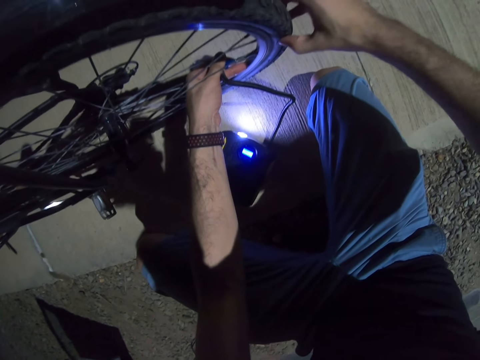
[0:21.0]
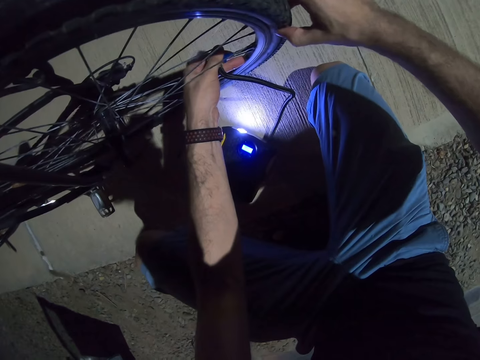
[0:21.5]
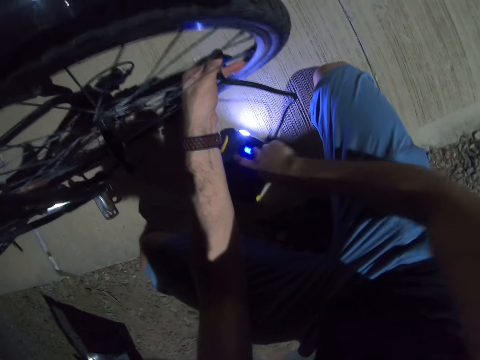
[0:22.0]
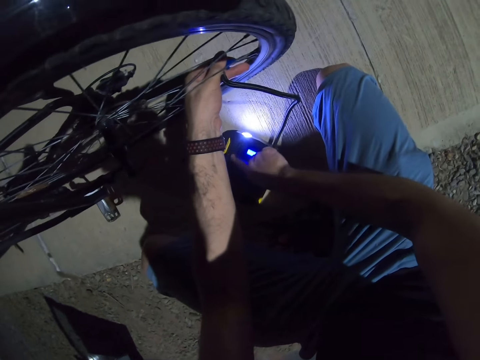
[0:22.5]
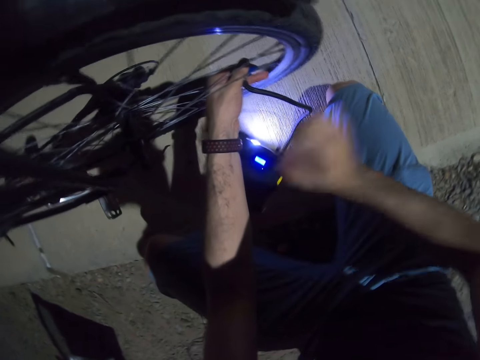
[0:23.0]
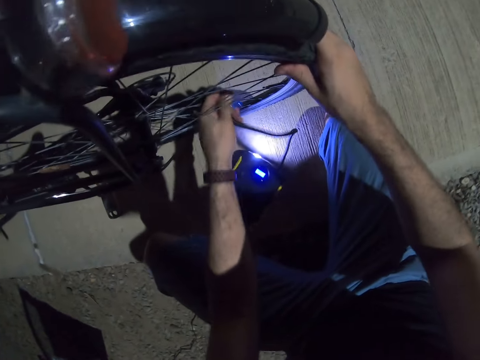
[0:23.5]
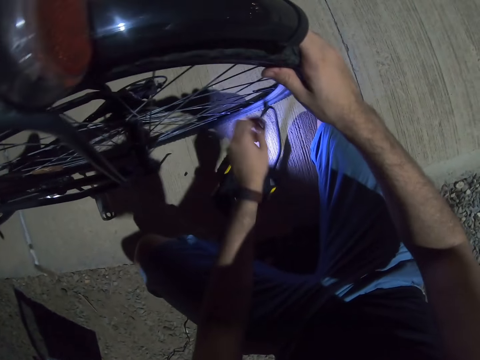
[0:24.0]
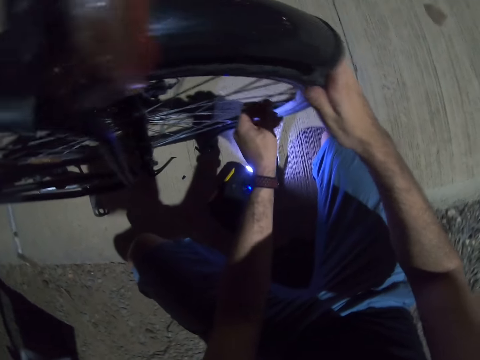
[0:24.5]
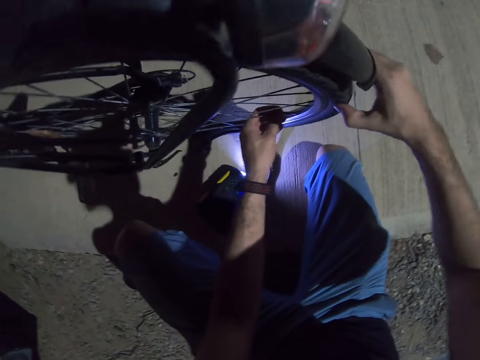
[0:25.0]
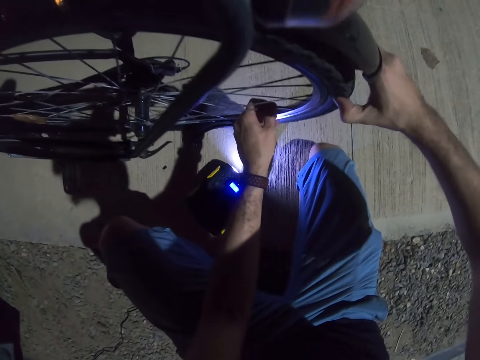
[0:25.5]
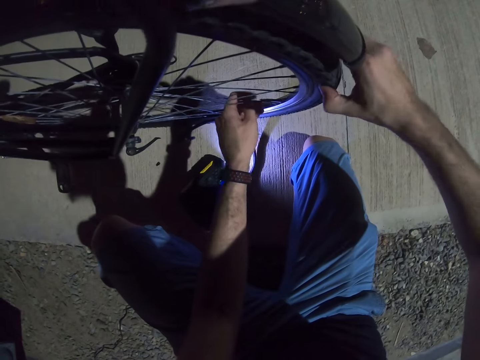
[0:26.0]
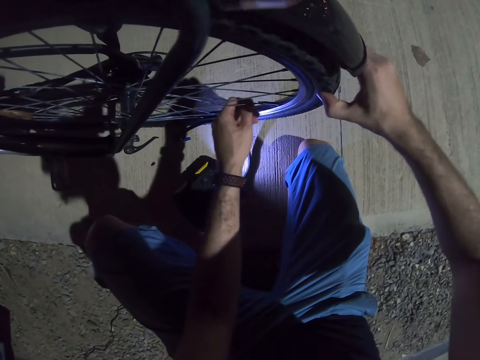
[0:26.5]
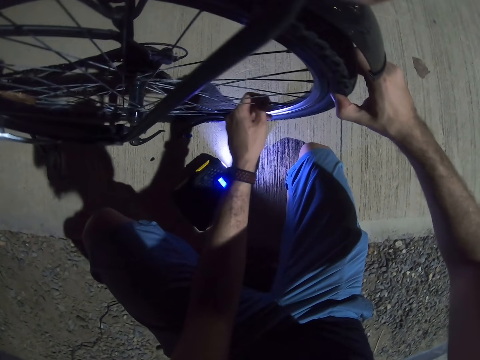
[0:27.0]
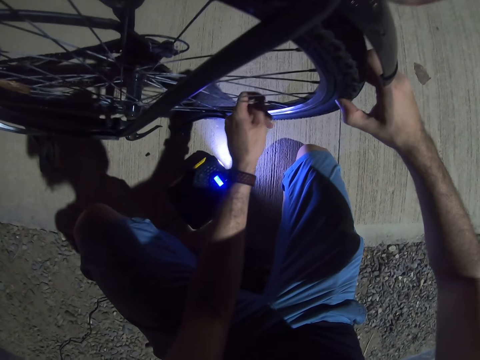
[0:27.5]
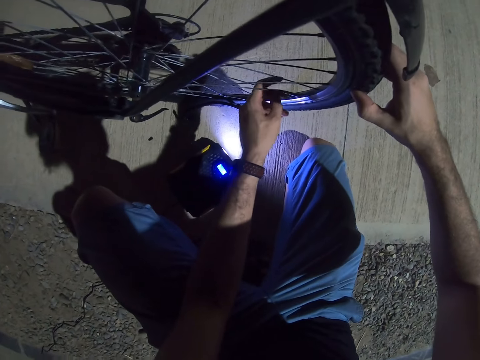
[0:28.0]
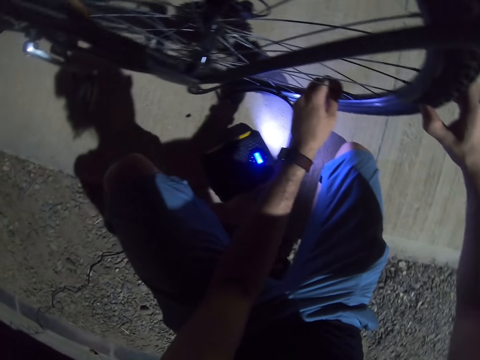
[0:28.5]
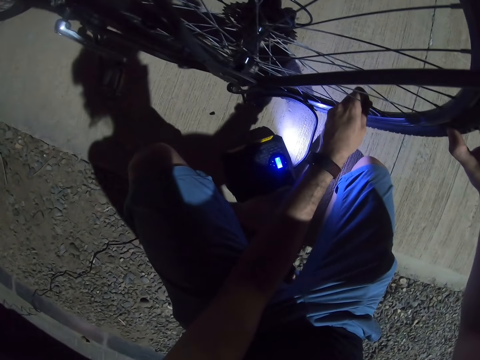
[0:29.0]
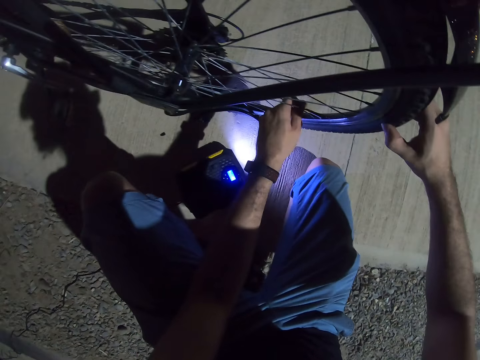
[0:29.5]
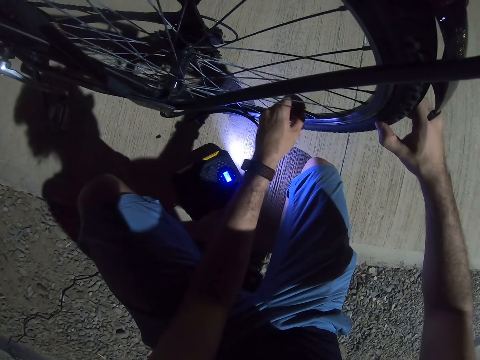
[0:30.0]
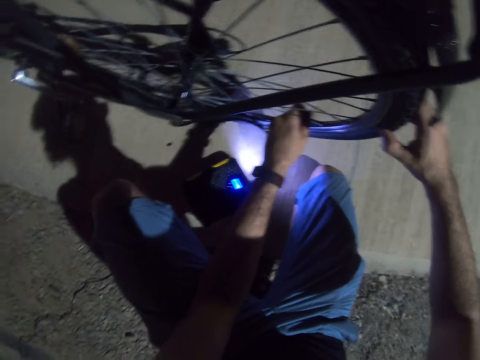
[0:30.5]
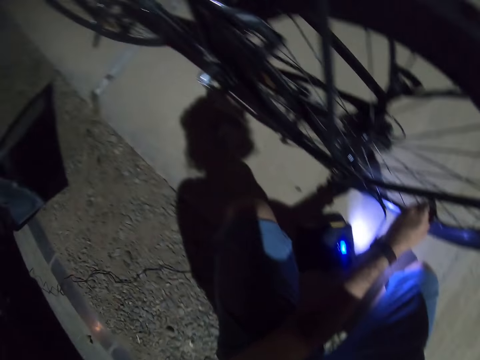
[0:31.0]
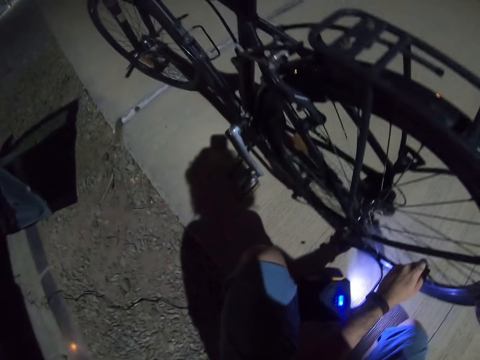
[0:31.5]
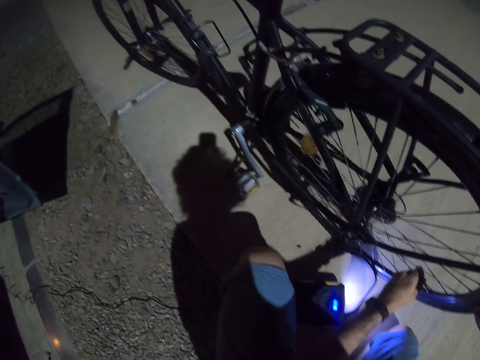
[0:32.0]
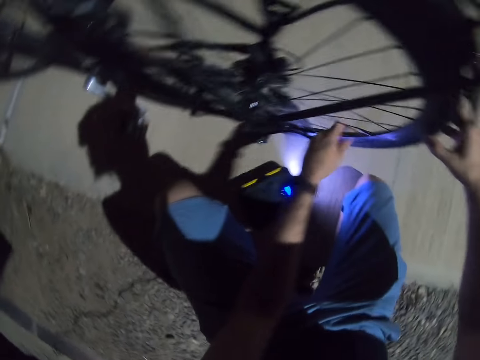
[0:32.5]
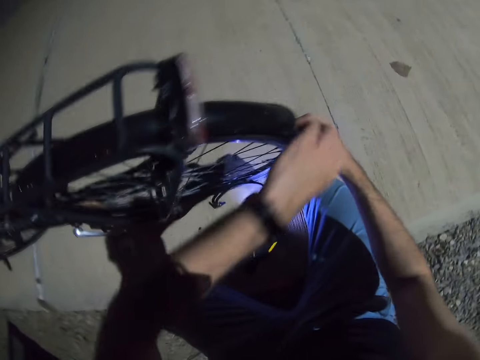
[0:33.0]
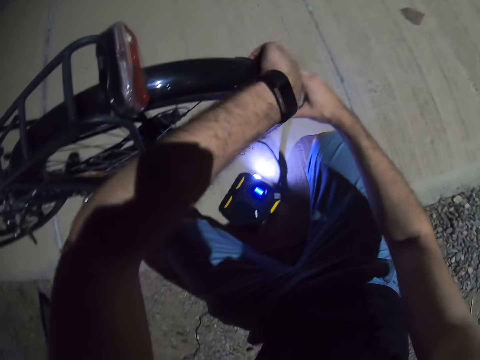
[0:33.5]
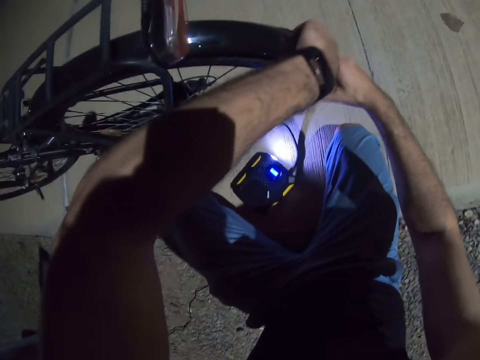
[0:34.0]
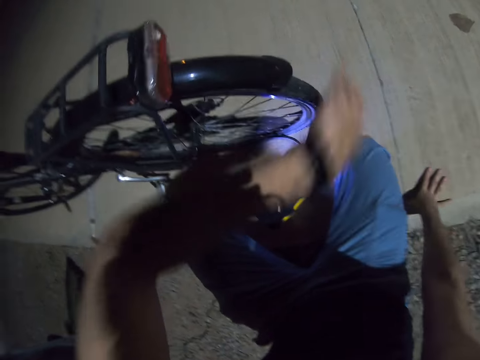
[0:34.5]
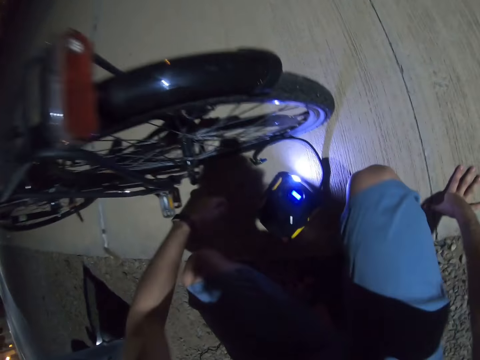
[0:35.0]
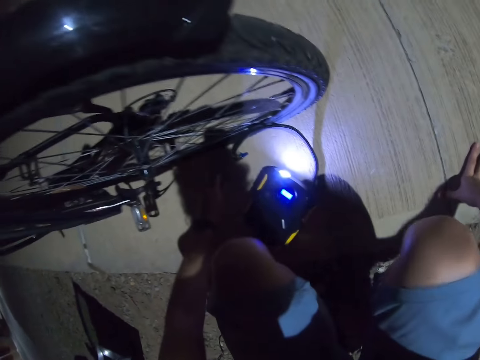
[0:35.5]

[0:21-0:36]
The camera wearer taps the bicycle pump. They remove the pump on the bicycle nozzle. They press the bicycle tire.

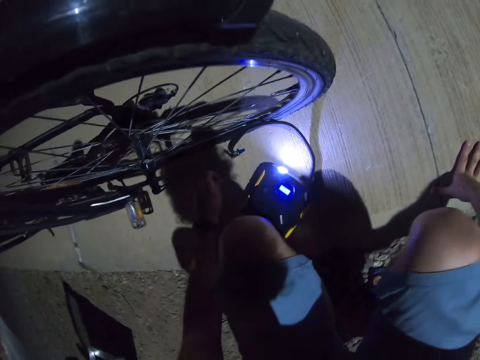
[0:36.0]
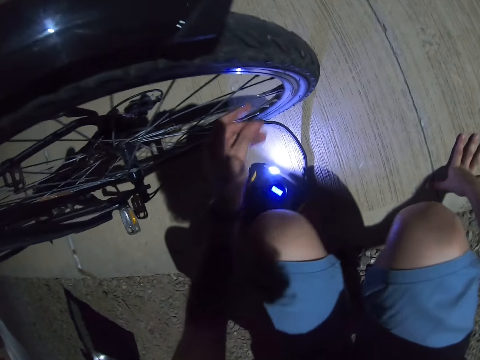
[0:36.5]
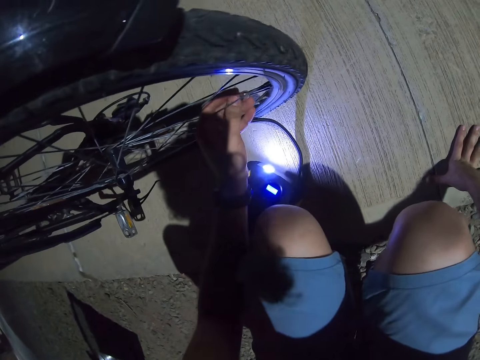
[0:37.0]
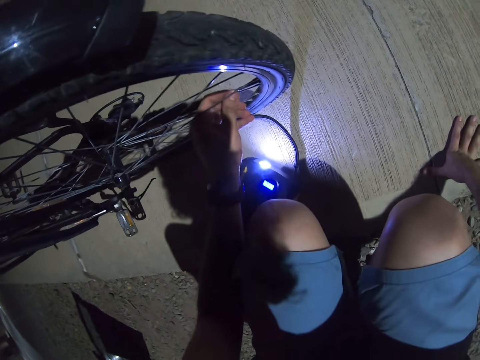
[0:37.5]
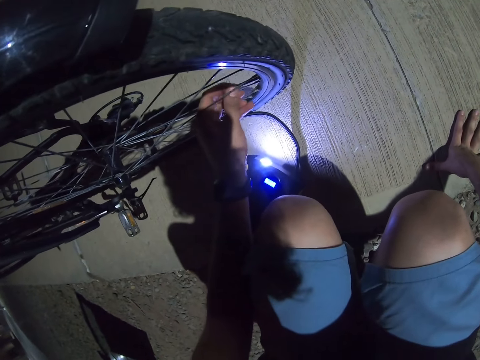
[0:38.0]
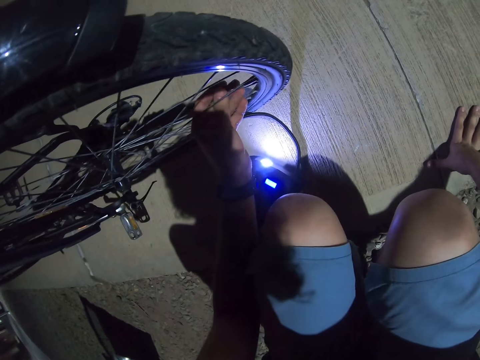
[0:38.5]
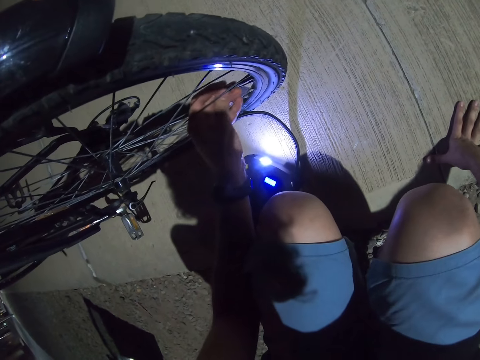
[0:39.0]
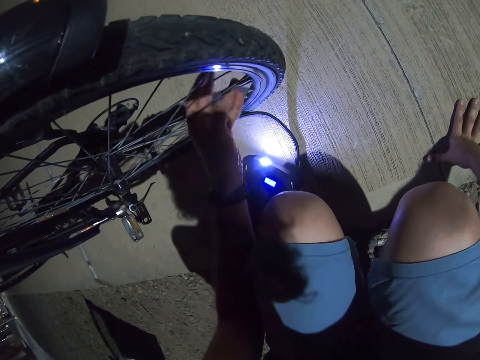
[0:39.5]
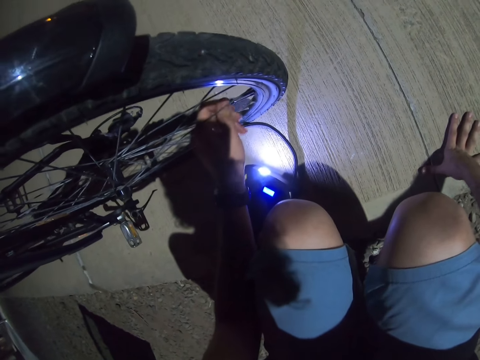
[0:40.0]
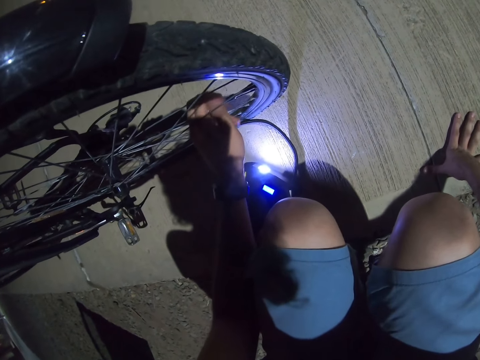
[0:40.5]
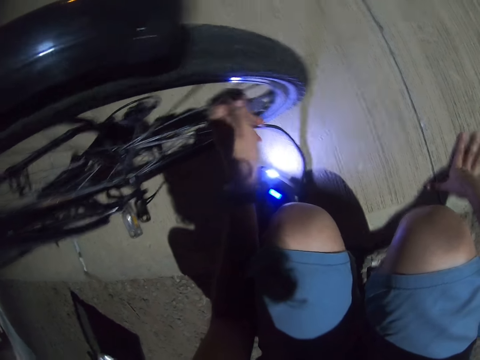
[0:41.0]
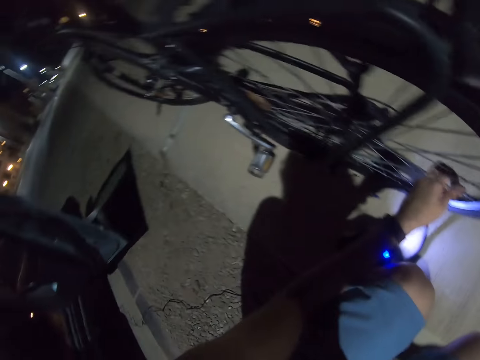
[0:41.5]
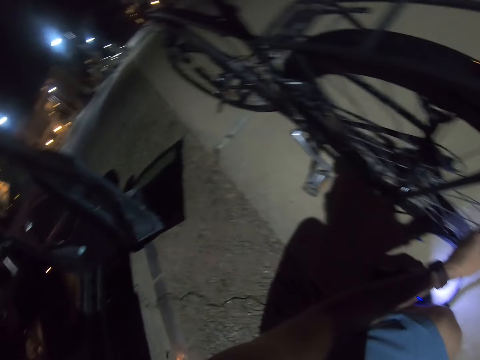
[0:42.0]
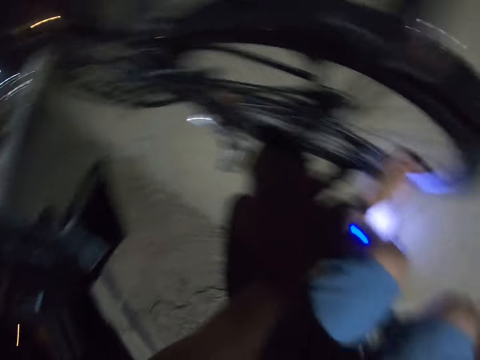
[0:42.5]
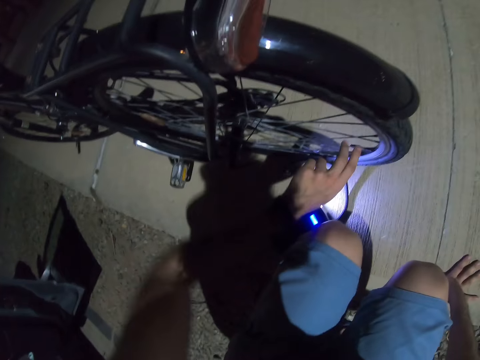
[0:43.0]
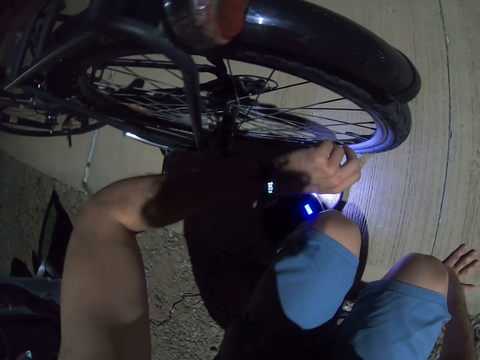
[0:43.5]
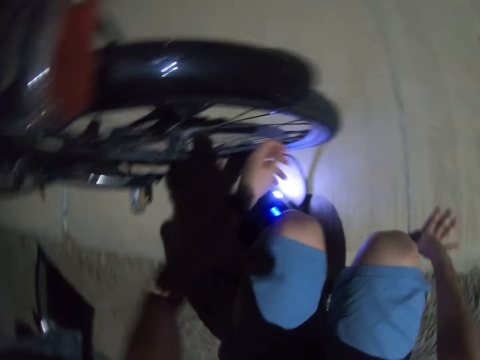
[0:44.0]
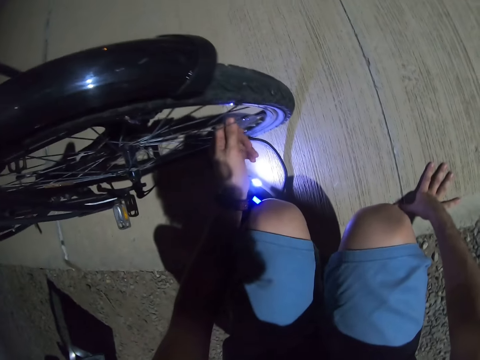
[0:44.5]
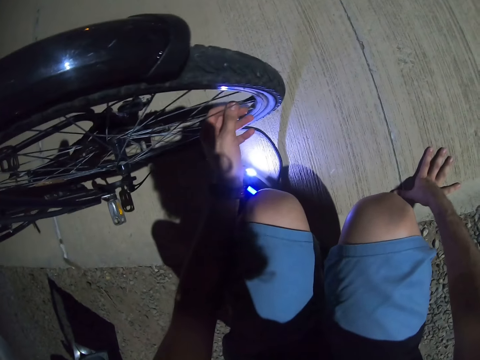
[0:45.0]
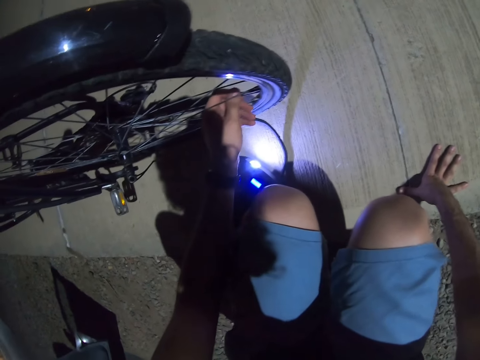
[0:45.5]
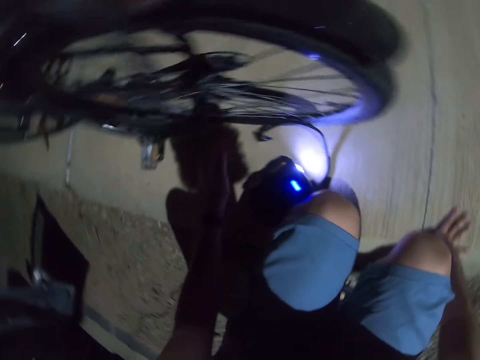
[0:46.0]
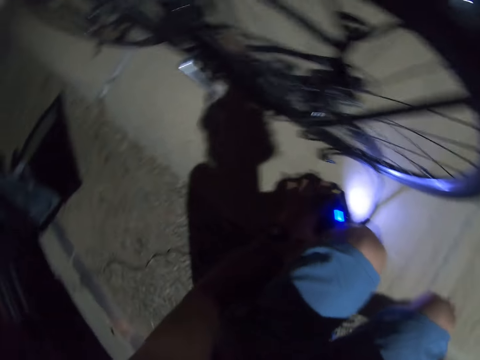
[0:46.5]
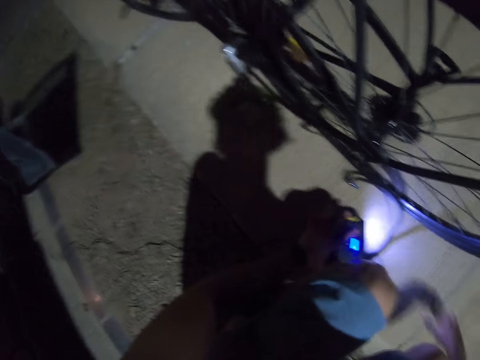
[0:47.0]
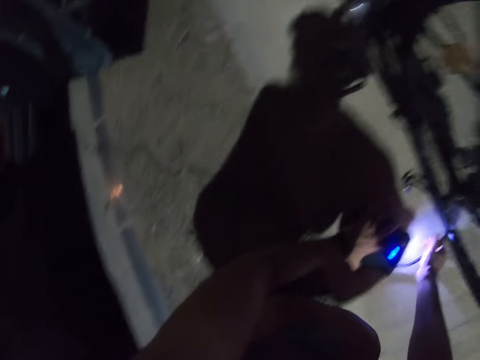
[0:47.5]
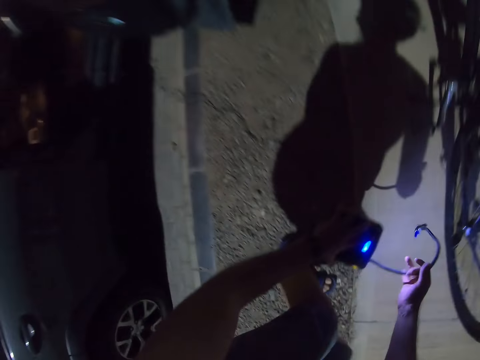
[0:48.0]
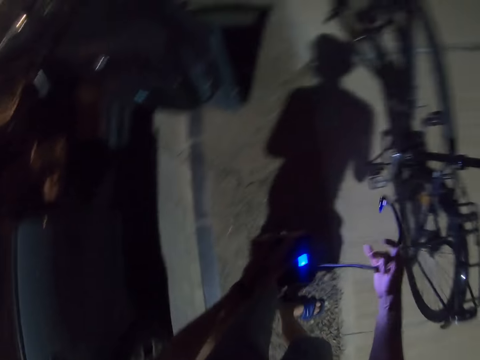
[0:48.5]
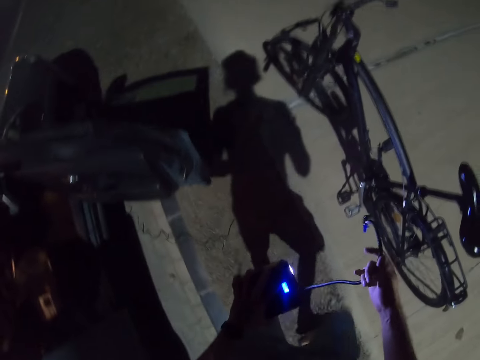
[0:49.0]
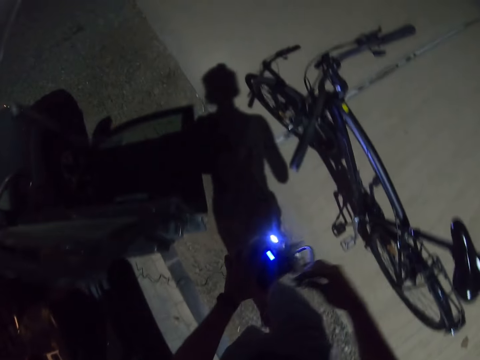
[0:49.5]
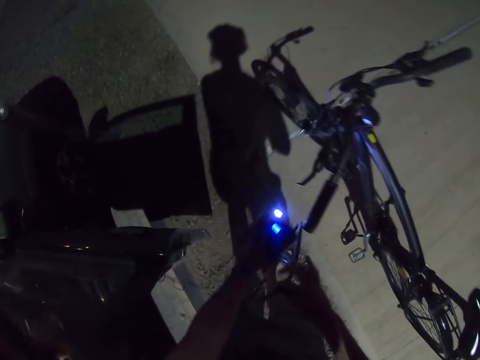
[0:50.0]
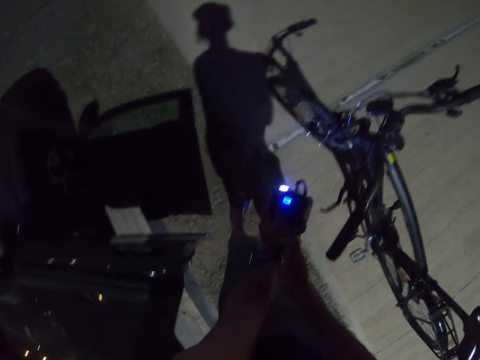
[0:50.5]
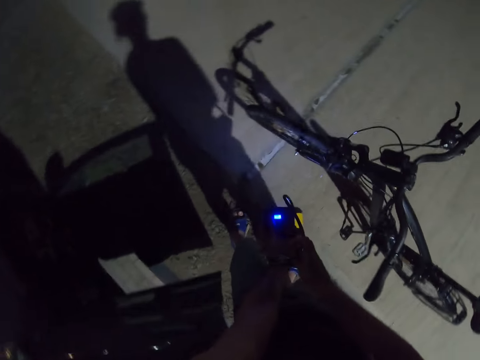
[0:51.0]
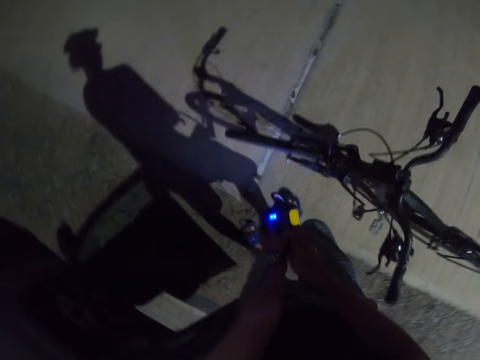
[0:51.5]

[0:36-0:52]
The camera wearer tightens the nozzle lead. They pick up the bicycle pump.
